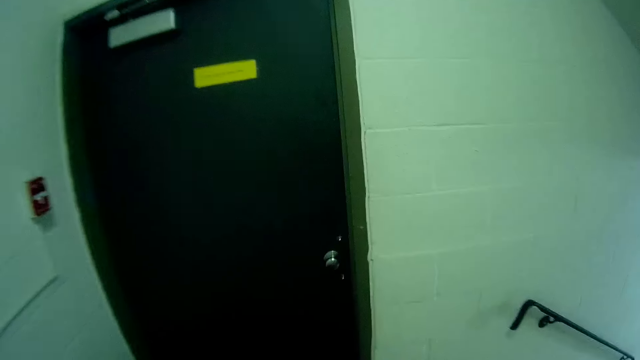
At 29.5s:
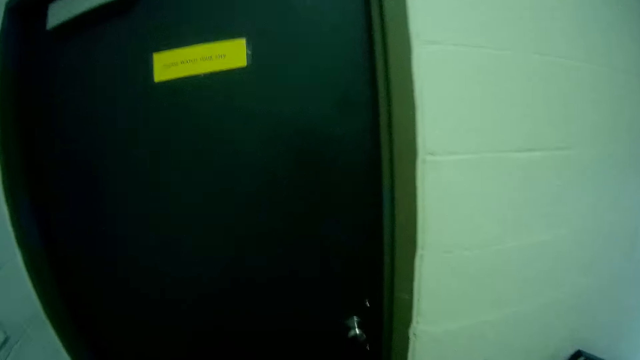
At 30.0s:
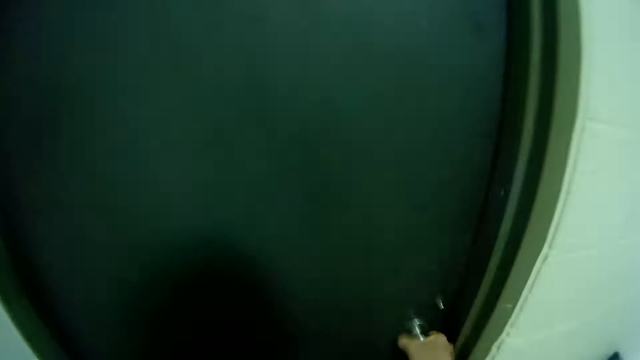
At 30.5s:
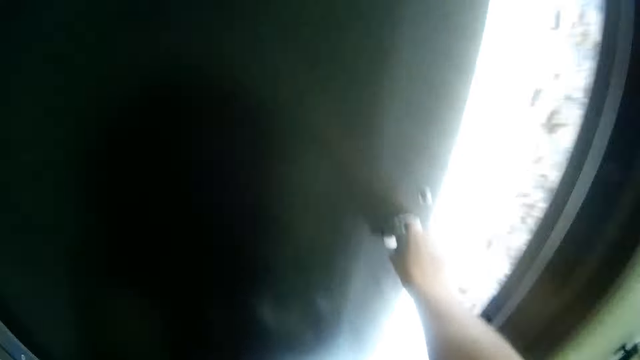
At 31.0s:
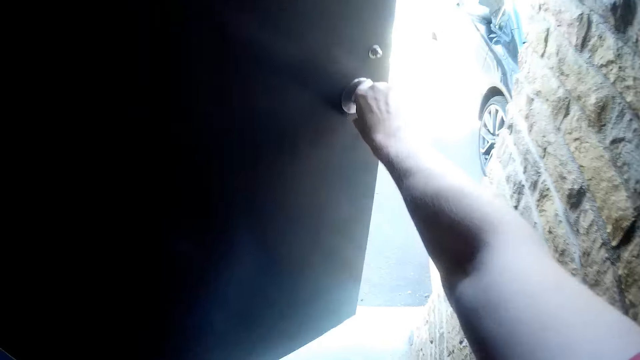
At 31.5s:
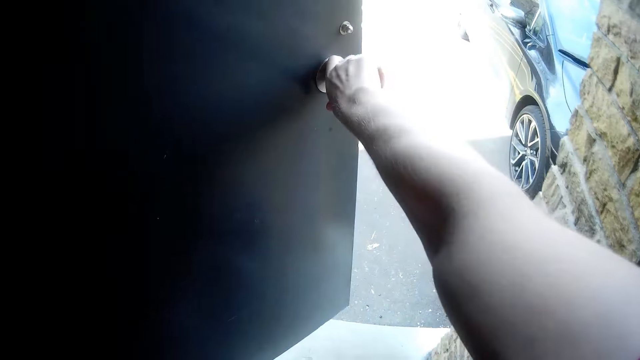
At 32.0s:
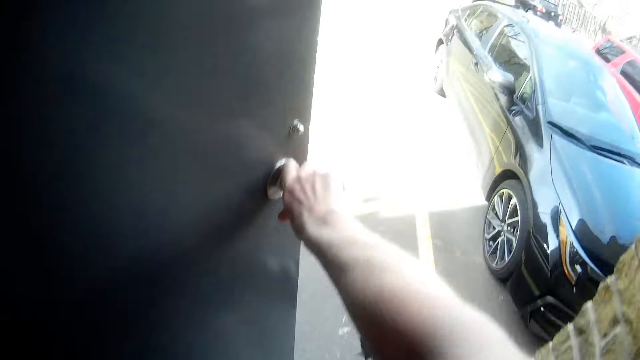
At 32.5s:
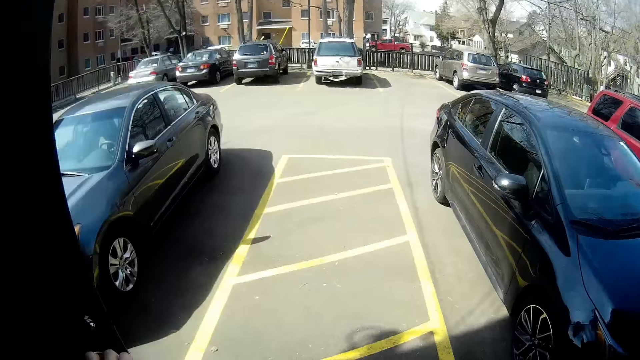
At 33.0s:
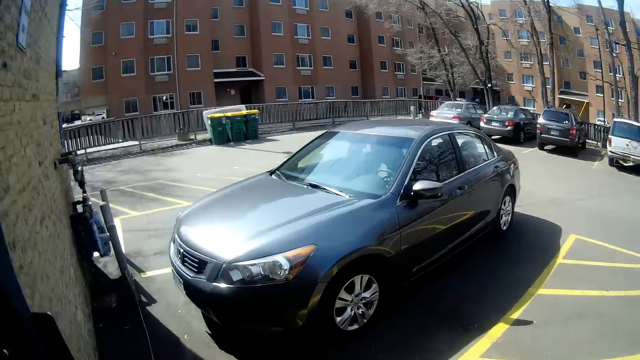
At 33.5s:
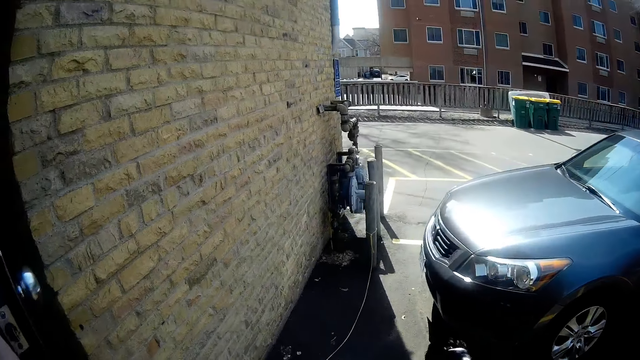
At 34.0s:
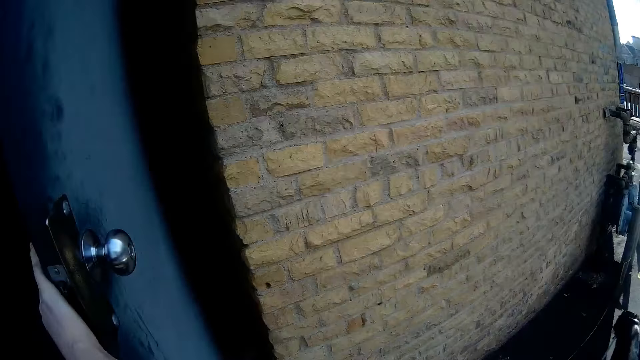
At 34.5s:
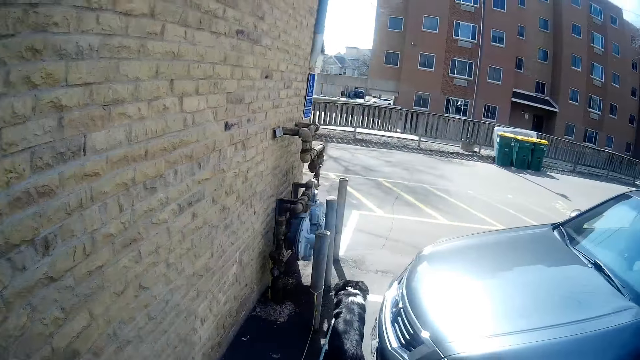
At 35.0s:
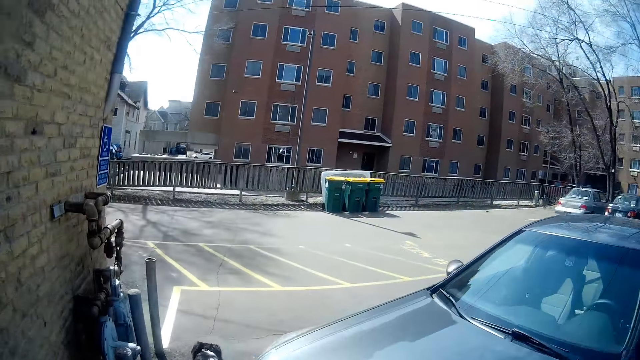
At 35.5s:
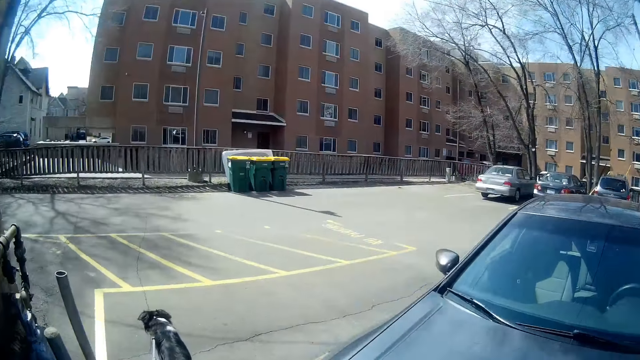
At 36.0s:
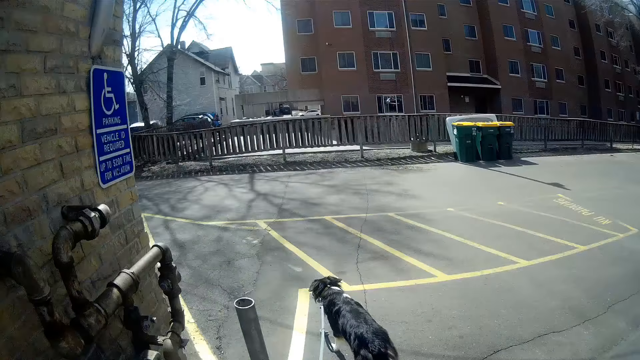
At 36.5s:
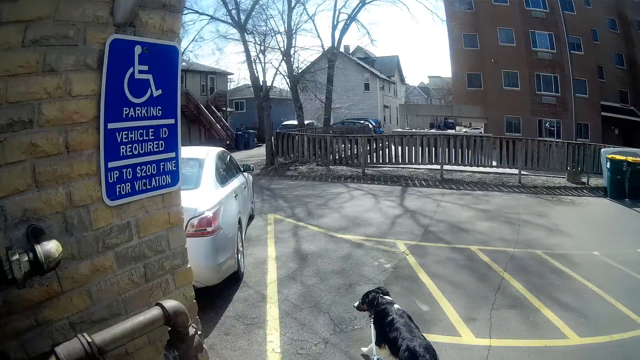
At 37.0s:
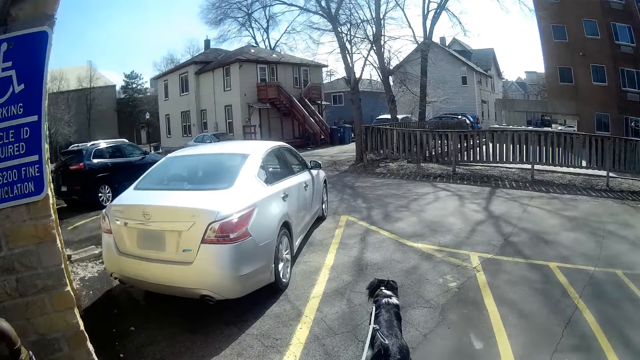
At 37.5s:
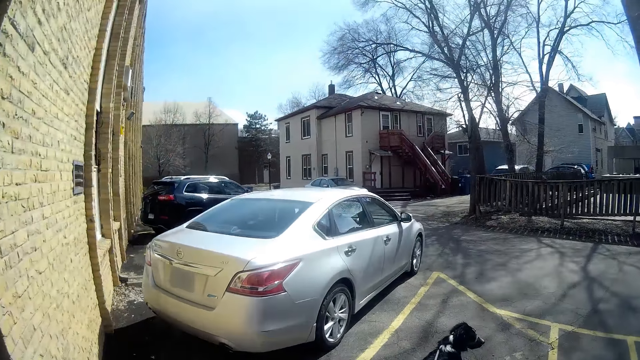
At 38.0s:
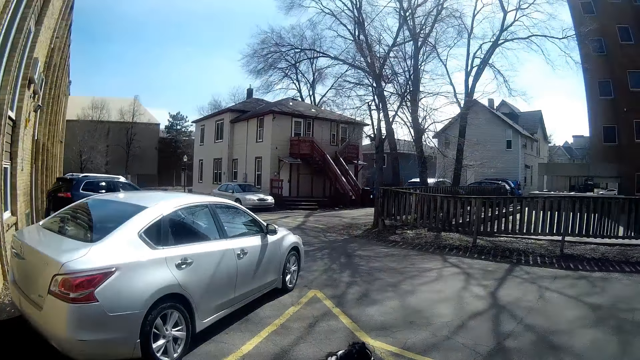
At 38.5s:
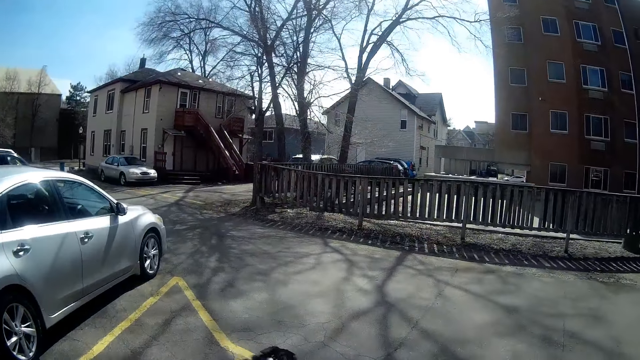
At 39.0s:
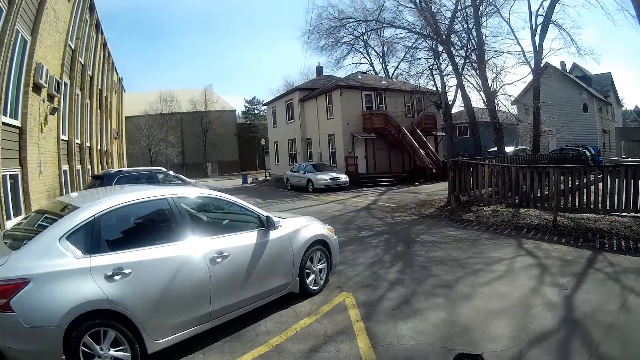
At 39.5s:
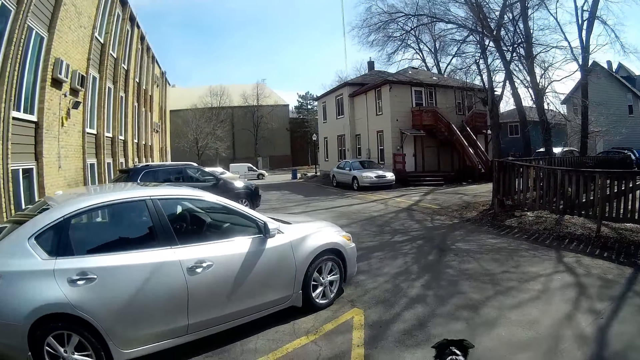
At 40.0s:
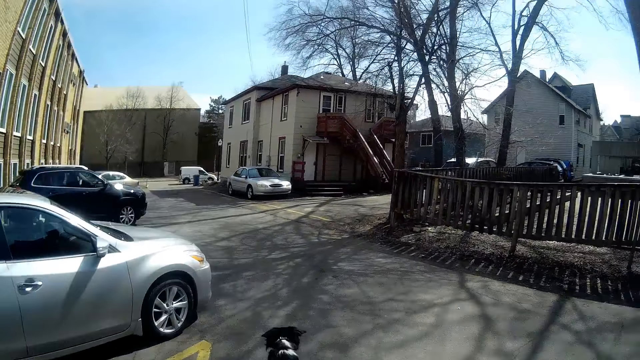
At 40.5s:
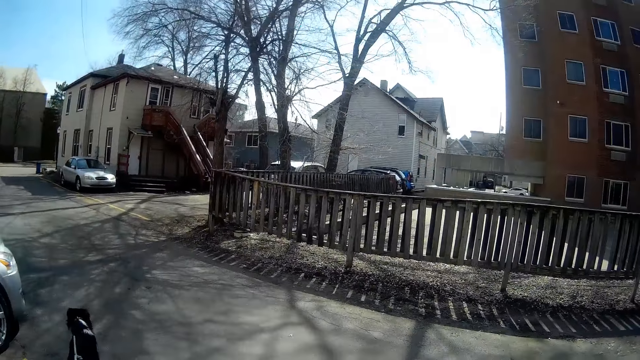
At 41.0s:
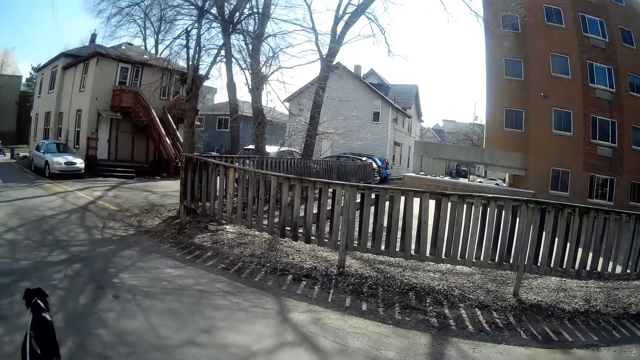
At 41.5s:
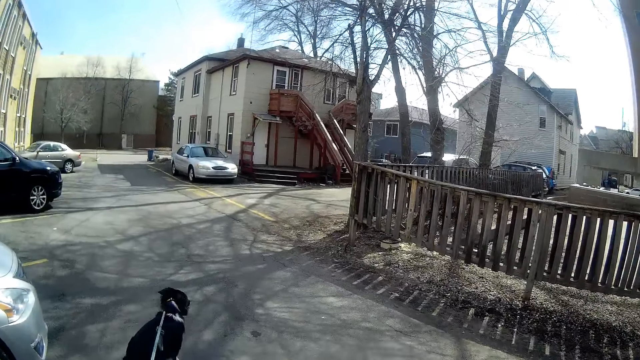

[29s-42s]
The camera wearer opens the door. They walk out of the building. They walk beside the car. They walk around the parking lot.

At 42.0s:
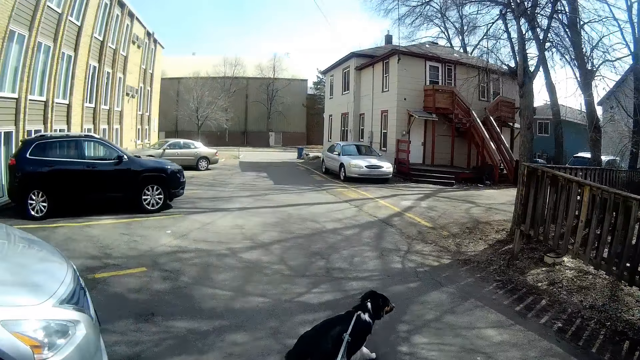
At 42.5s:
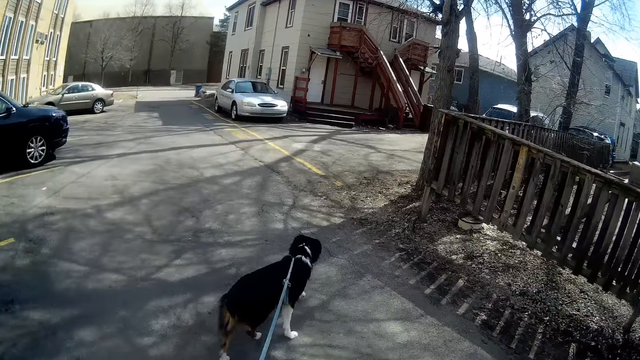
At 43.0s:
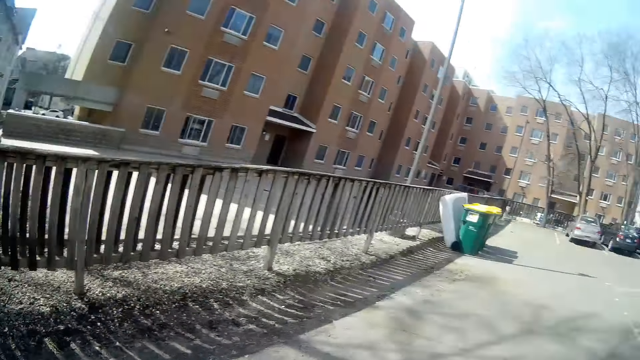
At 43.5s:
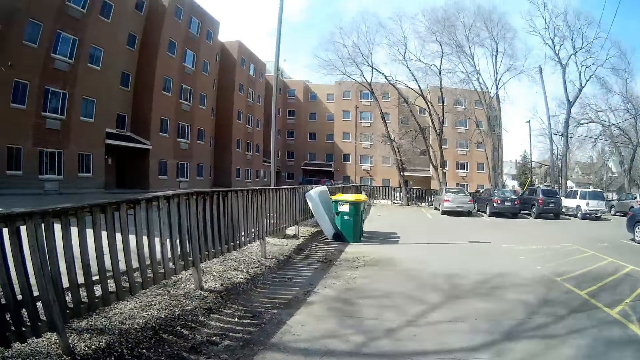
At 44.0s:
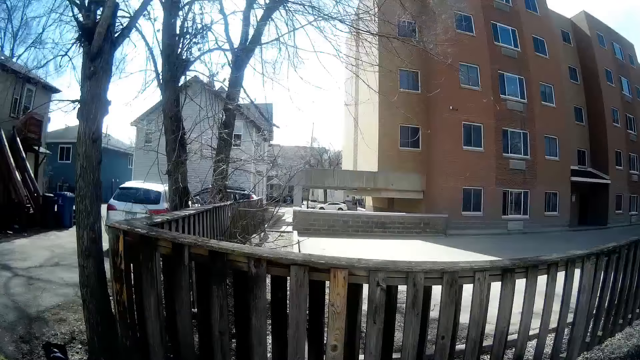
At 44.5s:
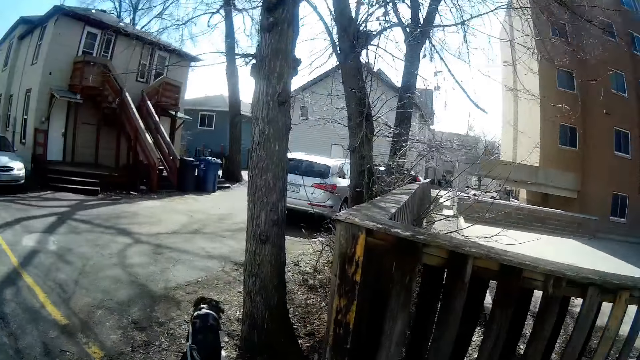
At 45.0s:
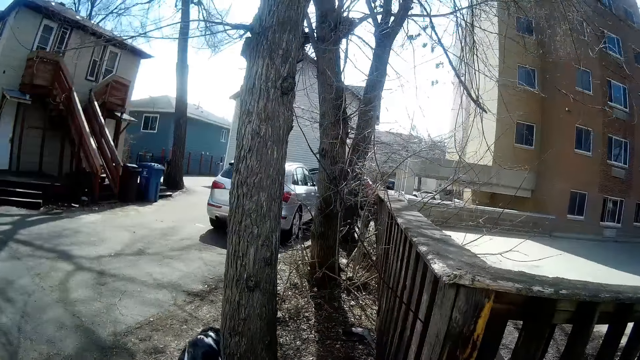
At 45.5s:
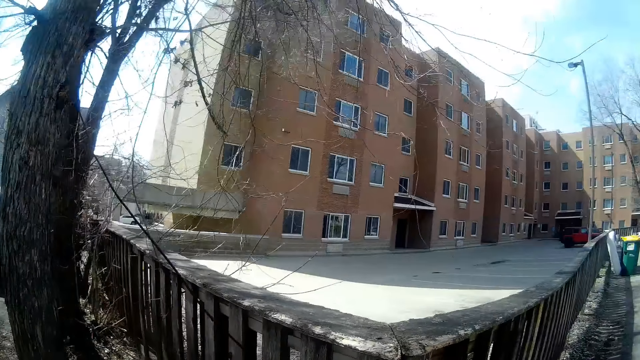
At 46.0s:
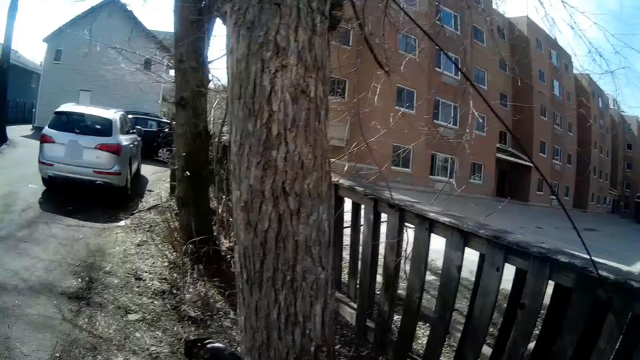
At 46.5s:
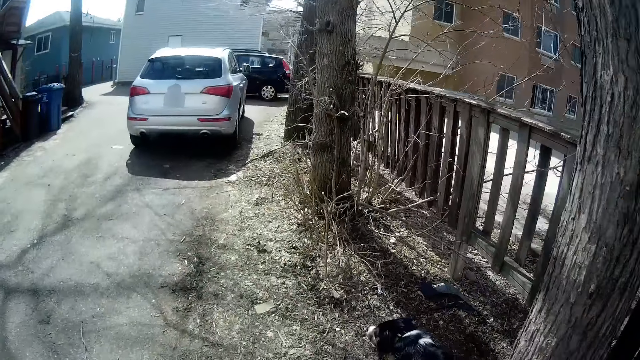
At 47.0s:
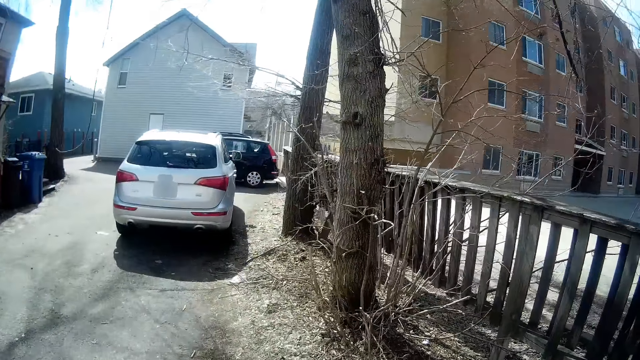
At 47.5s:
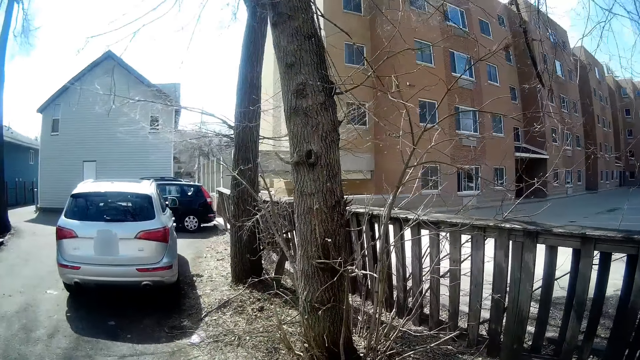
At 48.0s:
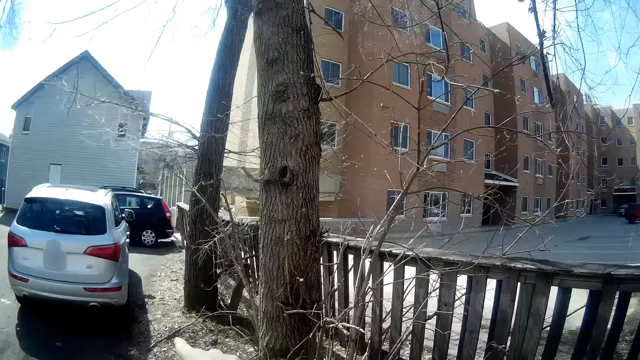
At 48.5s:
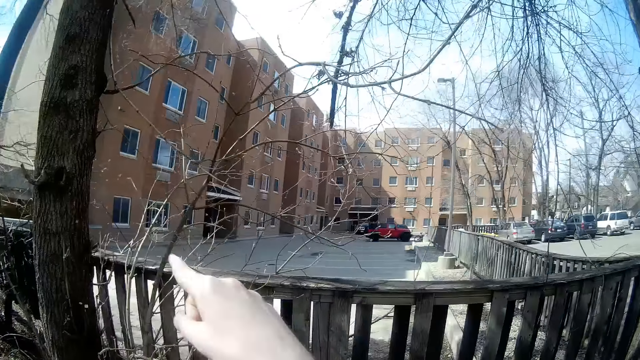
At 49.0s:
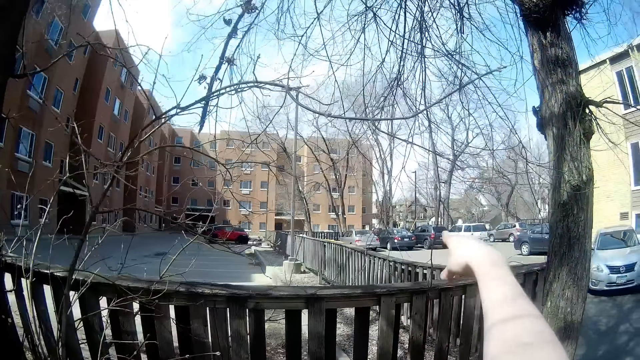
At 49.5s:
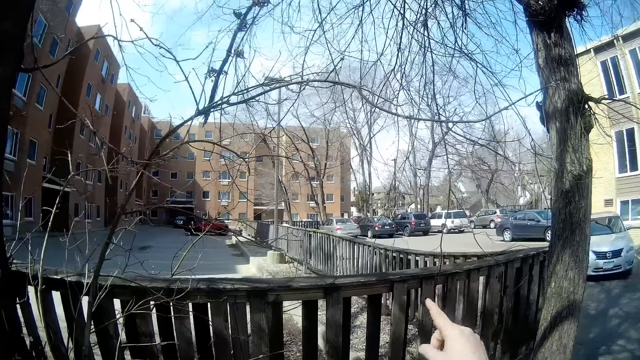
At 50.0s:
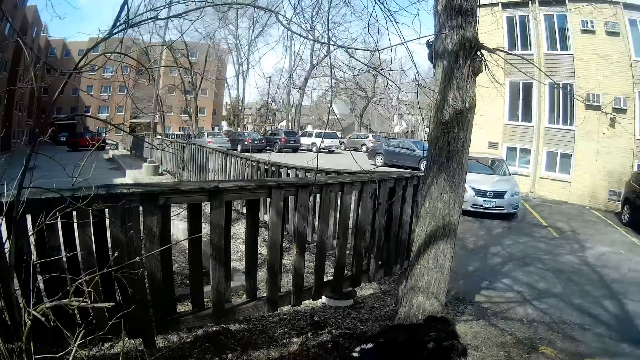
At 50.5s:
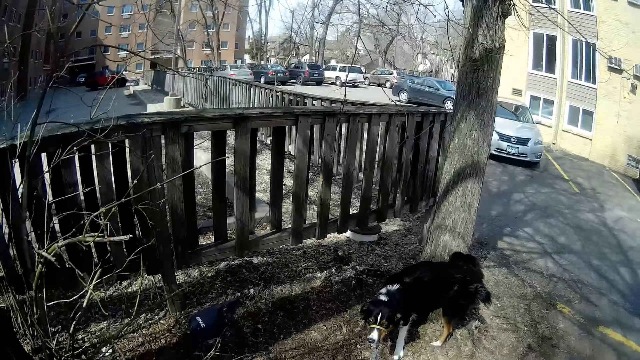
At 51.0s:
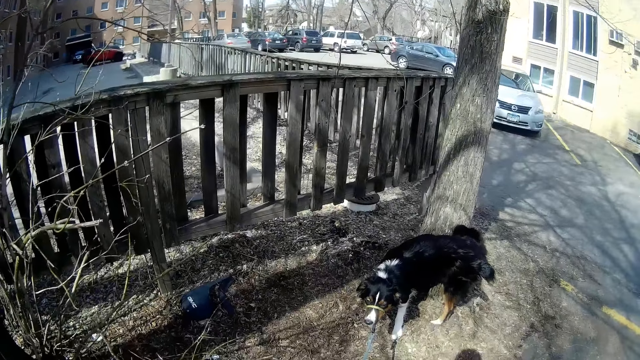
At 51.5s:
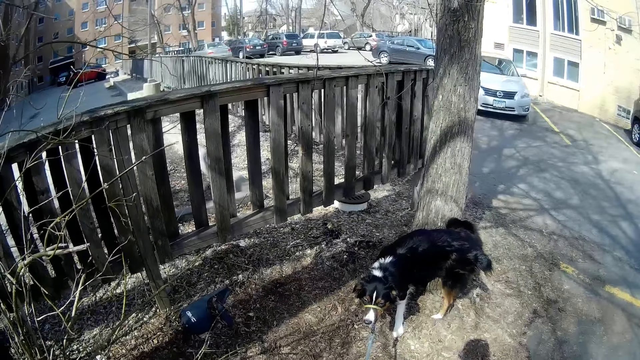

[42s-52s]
The camera wearer looks around the parking lot. They point at the cars on the parking lot or the buildings. They look around.
